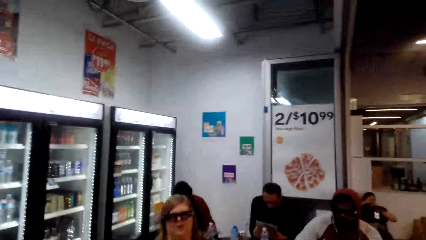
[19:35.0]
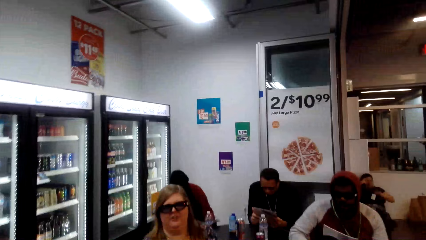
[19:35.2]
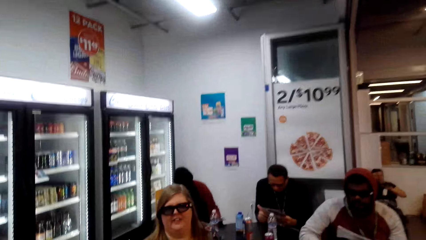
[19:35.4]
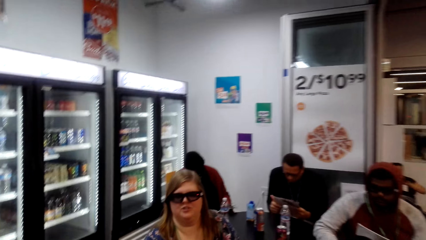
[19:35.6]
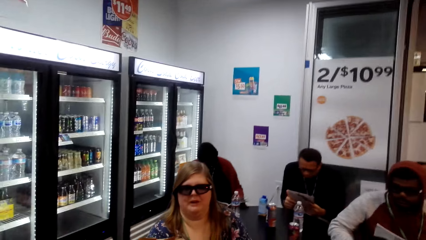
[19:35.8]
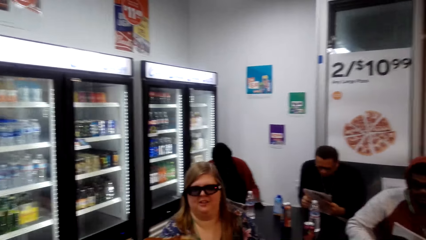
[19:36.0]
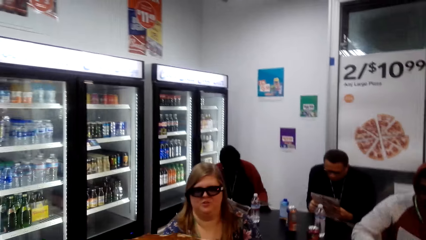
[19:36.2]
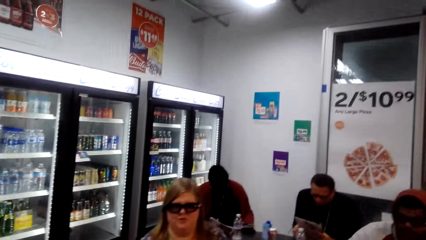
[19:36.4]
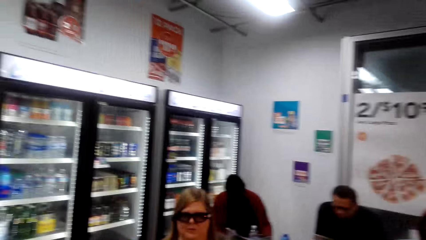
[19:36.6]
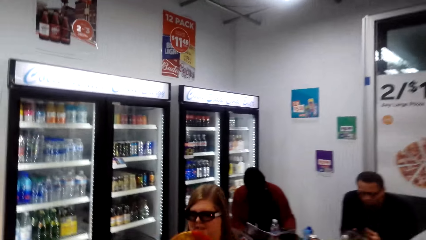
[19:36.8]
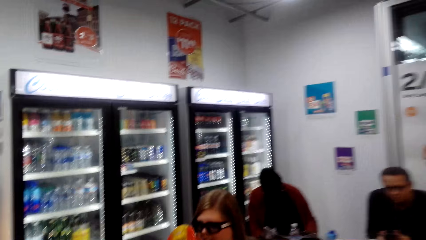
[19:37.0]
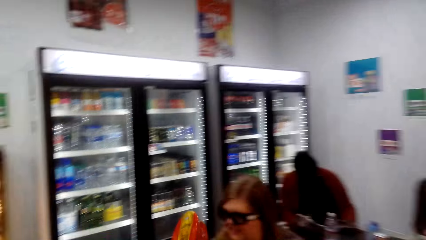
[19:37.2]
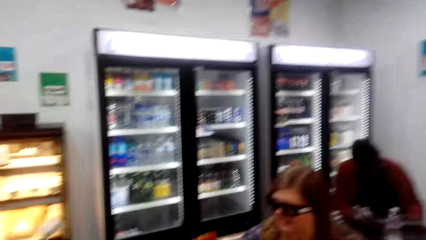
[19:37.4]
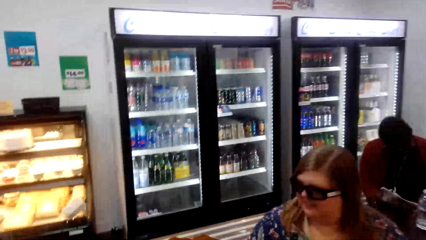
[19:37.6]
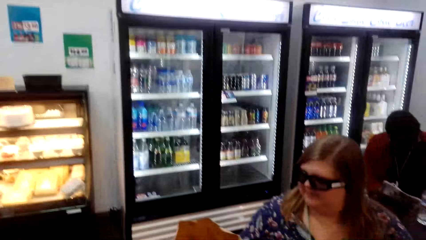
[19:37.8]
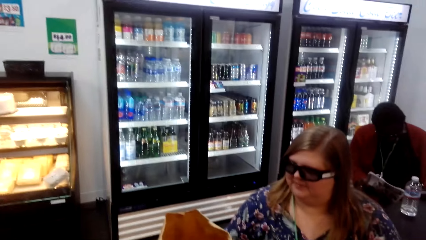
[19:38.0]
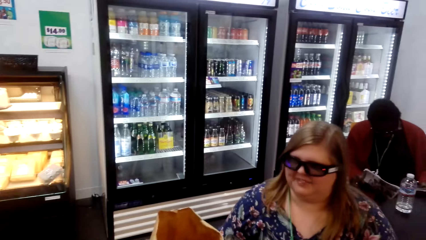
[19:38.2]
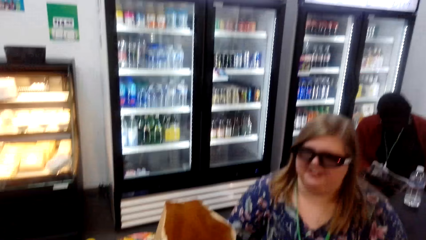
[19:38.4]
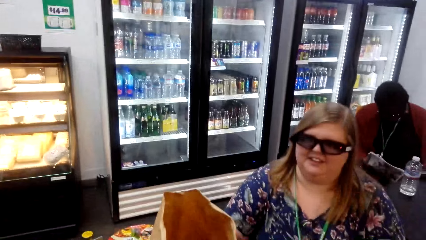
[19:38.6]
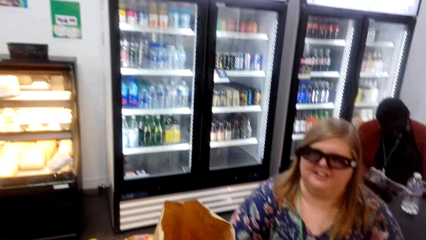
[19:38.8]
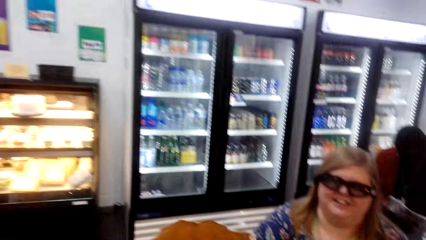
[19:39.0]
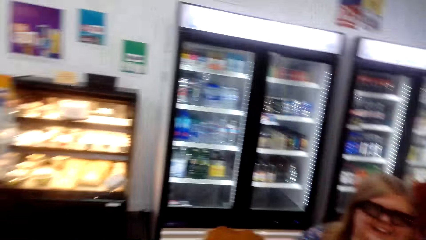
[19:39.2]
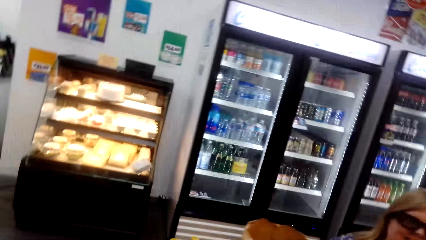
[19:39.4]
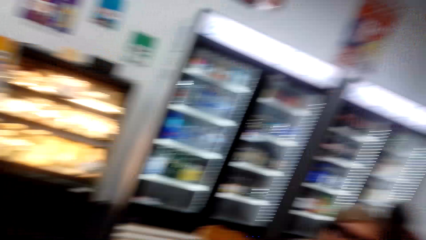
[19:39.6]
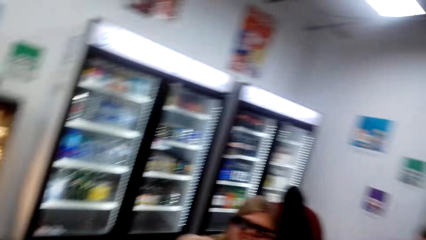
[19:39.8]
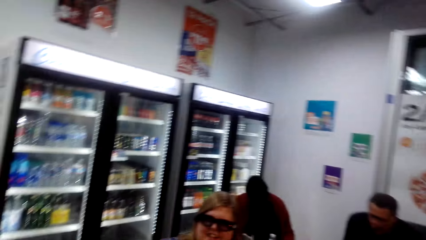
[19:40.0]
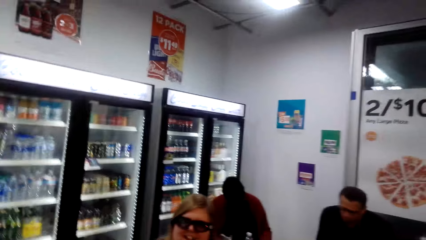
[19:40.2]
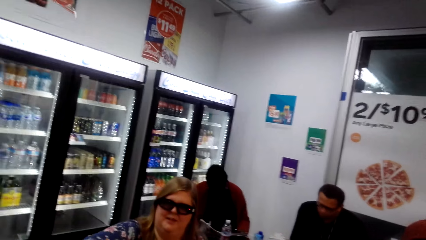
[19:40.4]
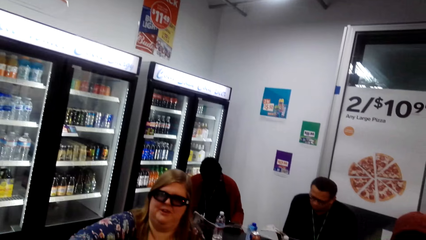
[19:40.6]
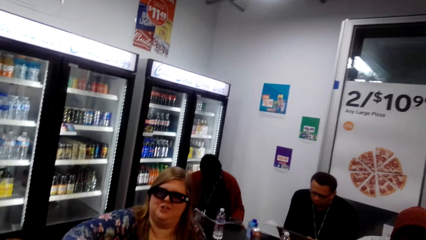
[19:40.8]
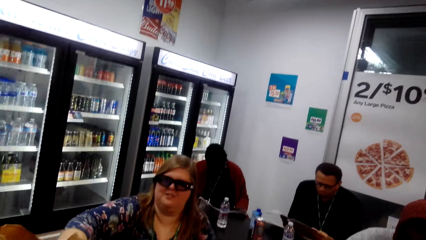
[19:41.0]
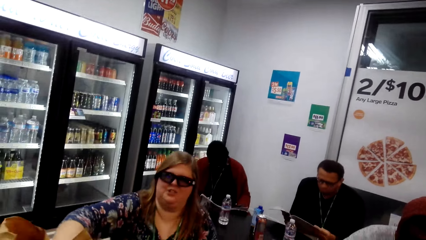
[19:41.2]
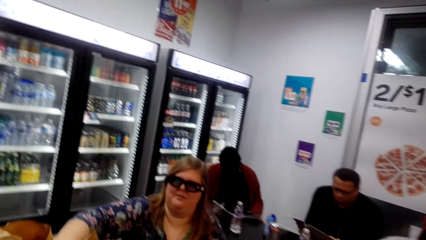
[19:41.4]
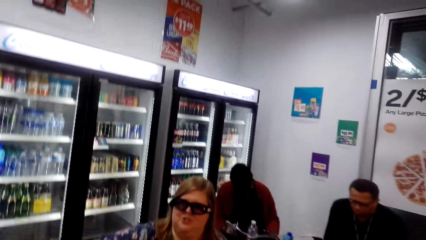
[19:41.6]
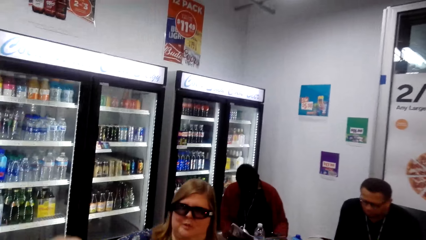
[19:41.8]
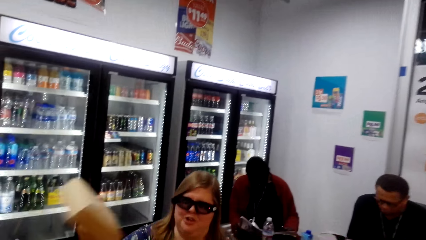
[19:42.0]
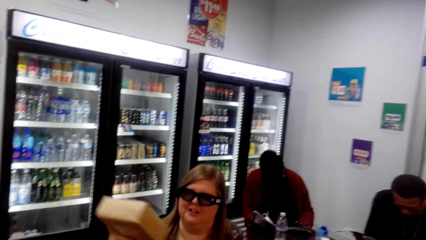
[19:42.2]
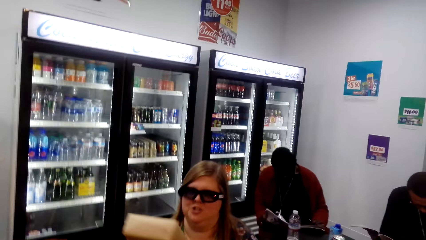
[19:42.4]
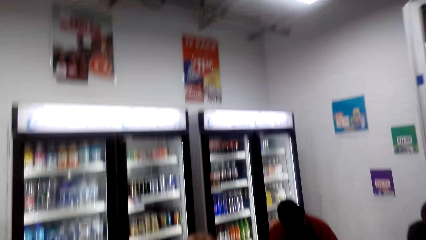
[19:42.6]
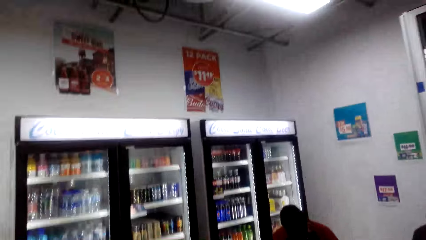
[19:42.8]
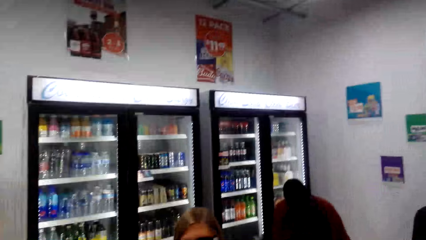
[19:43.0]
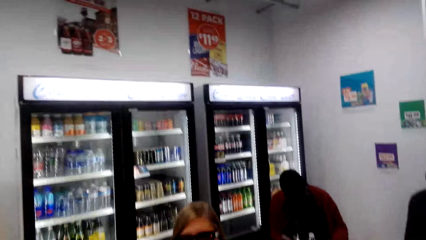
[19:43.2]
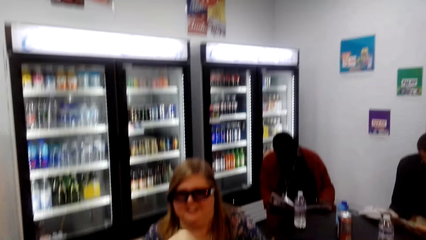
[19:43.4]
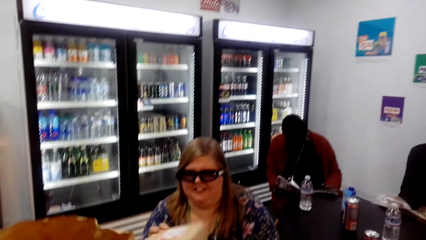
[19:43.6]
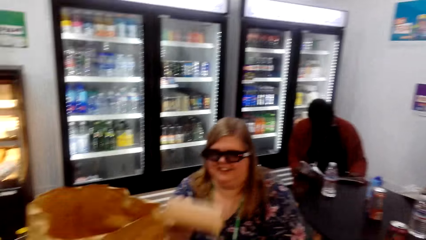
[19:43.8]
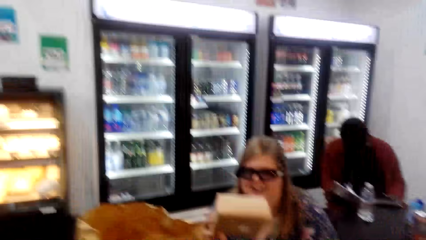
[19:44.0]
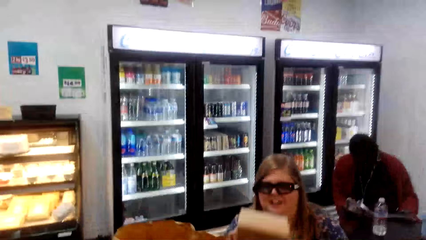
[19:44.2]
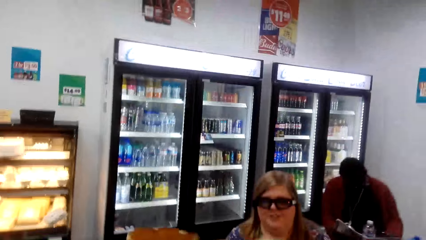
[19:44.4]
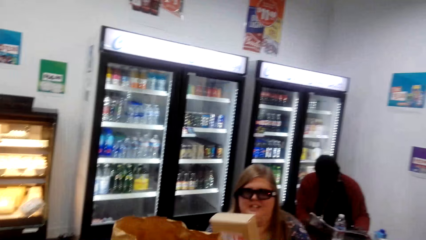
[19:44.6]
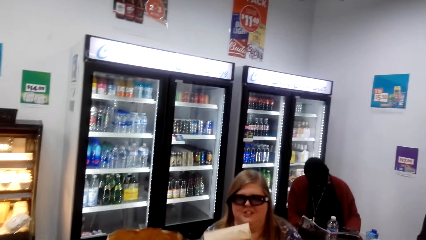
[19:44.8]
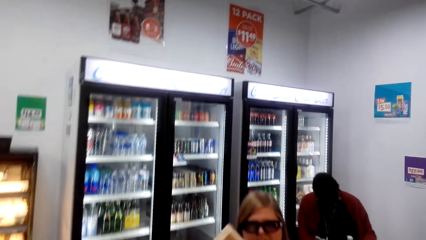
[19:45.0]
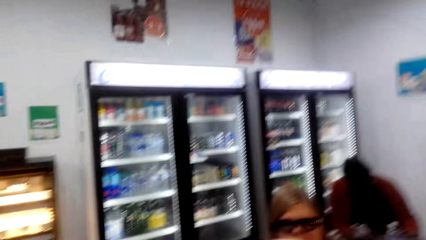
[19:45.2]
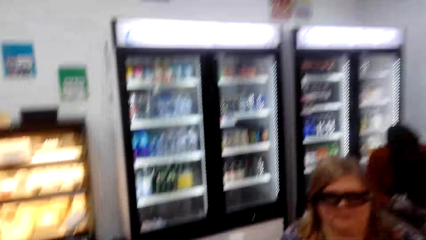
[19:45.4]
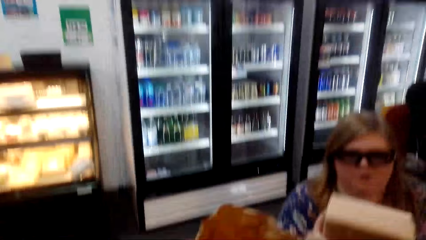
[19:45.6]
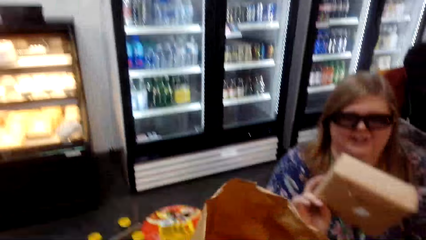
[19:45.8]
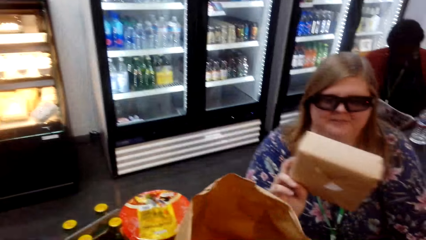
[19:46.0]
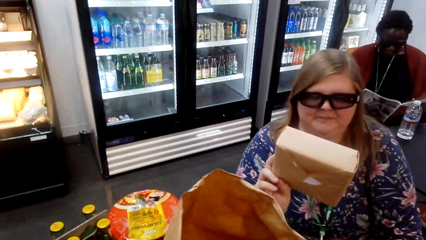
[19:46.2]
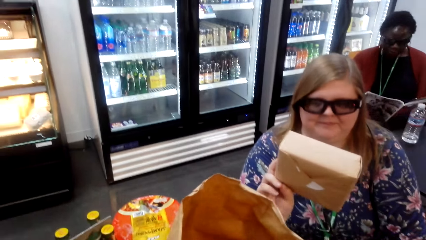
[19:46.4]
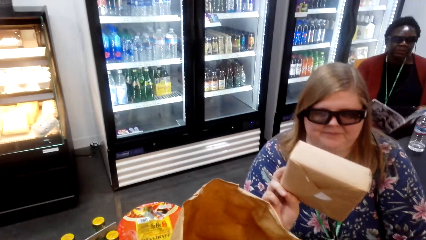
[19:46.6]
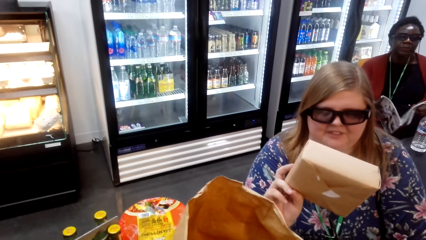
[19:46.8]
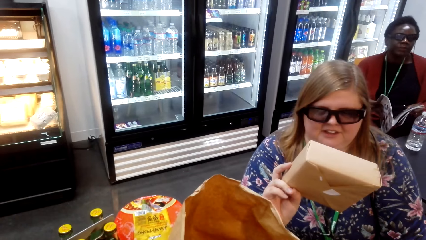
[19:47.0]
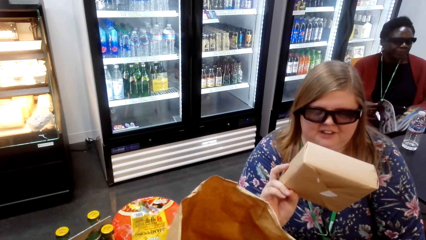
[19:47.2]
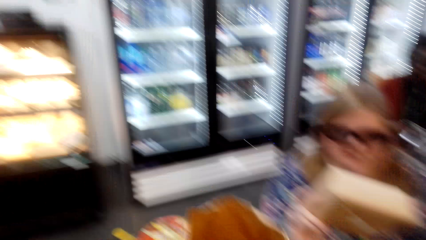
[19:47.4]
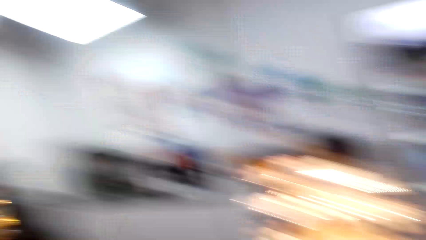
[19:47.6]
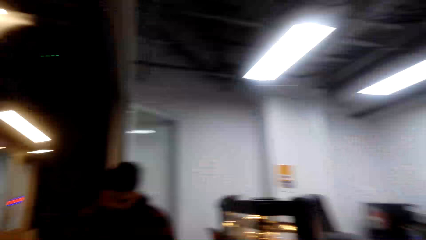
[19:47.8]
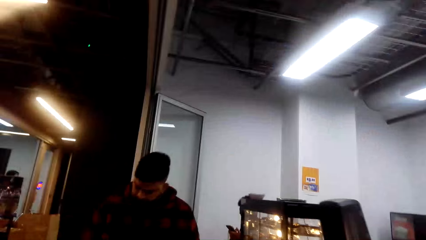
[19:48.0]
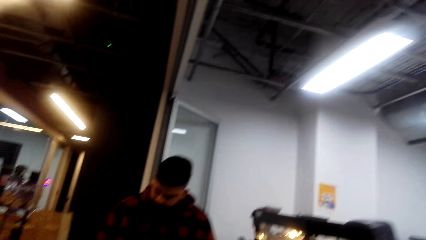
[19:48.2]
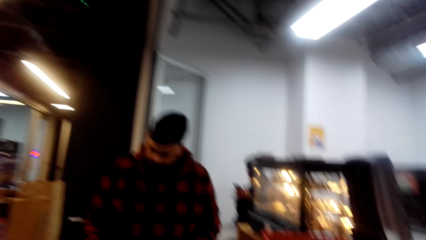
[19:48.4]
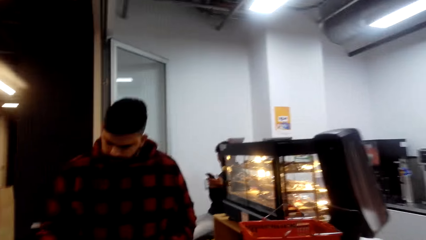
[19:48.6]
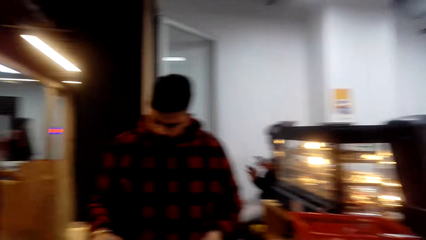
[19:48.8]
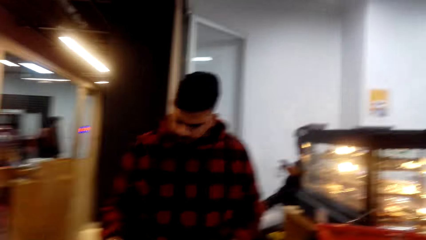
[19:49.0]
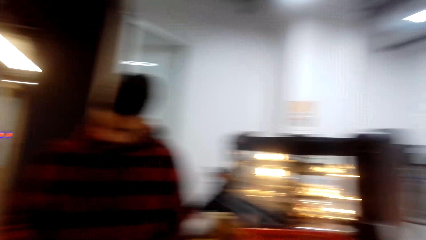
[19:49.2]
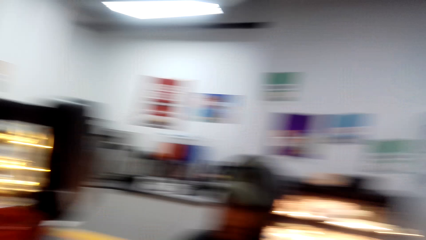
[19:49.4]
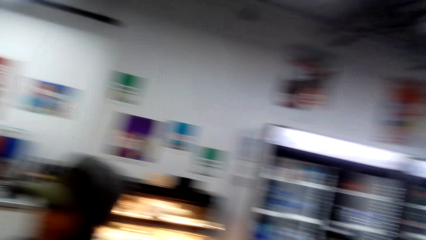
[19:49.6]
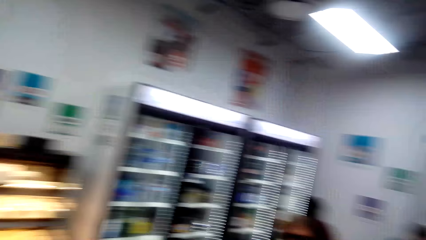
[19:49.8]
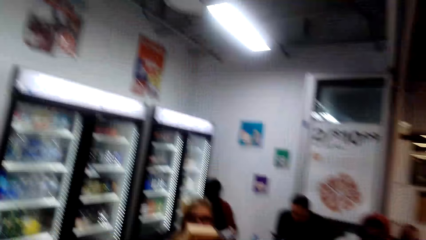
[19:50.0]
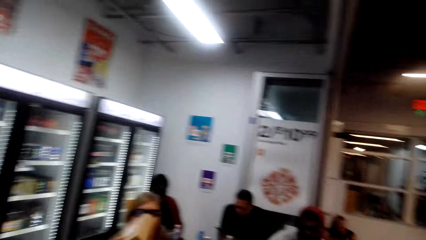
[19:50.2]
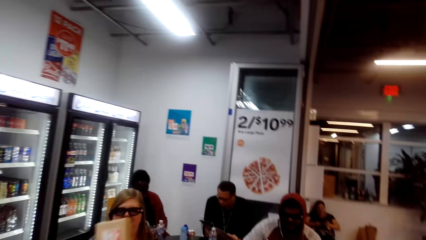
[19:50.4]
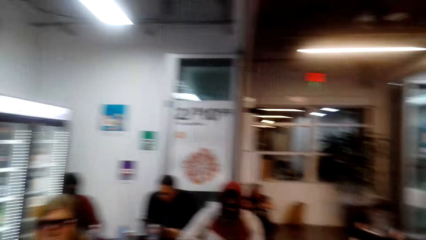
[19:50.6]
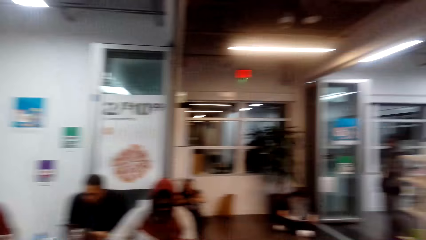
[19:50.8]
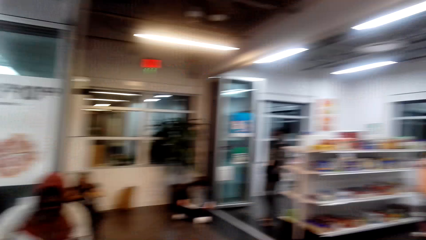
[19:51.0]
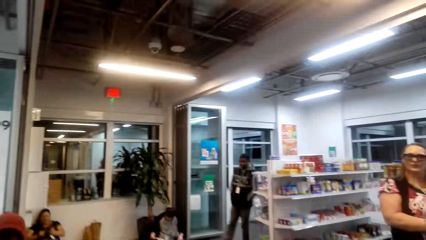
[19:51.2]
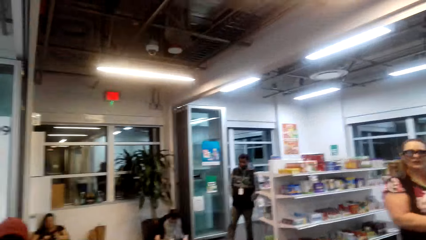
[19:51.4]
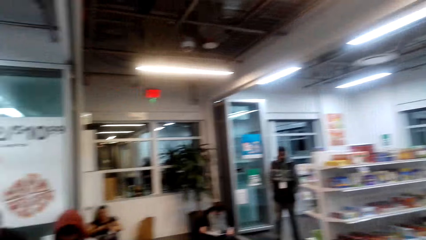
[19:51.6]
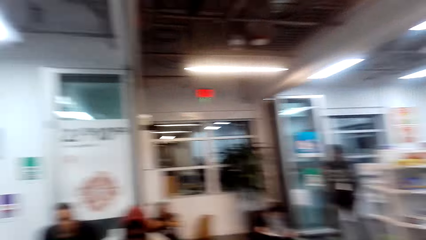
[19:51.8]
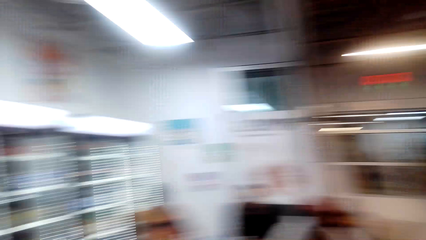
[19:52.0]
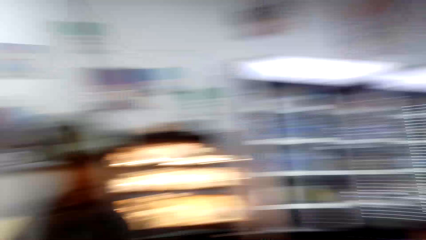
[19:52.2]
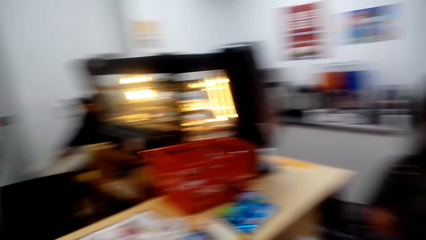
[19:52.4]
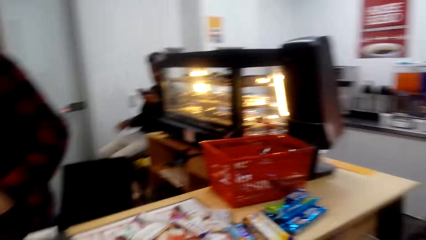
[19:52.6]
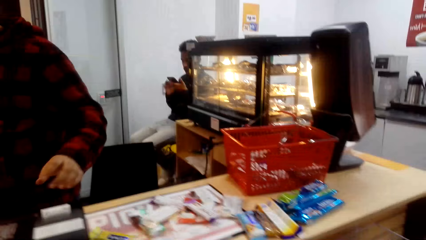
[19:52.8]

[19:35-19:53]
A lady packs something in the packaging bag. The lady holds a package in her hand. The camera wearer looks inside the lady's shopping bag. The lady picks up the package from the packaging bag. The lady holds the box of something. The lady looks at the package. The camera wearer looks around the store.
